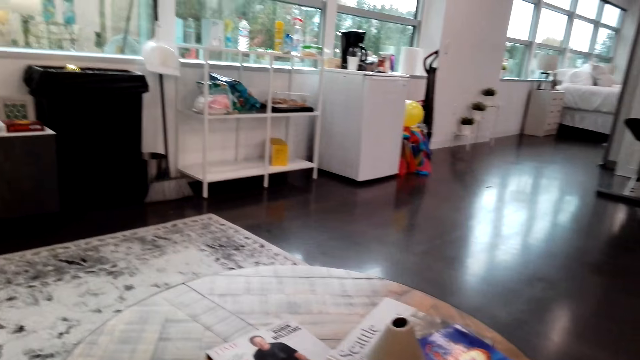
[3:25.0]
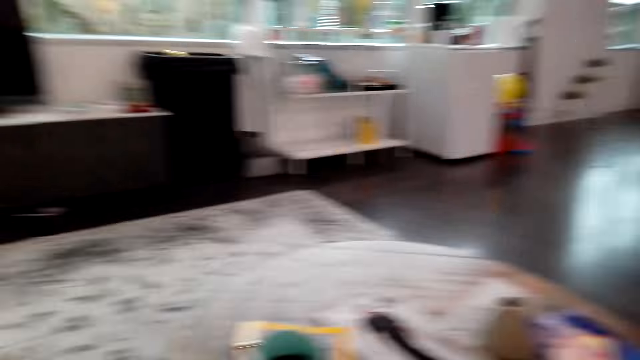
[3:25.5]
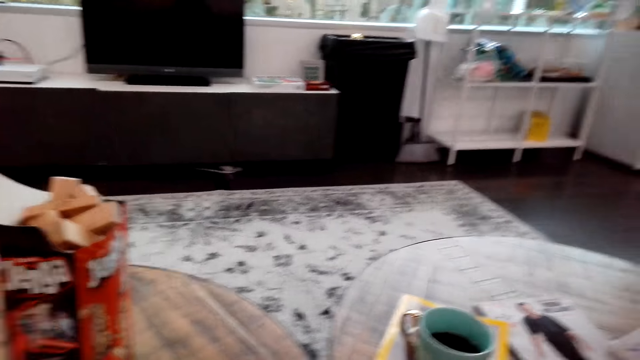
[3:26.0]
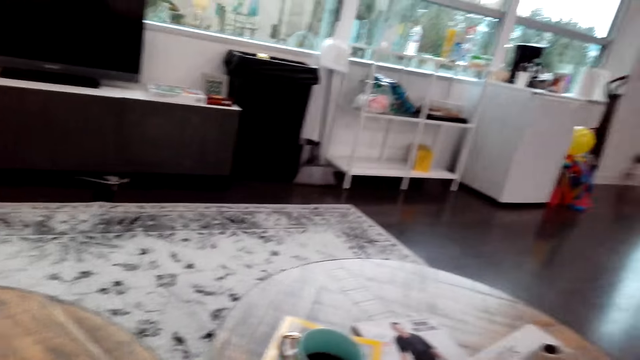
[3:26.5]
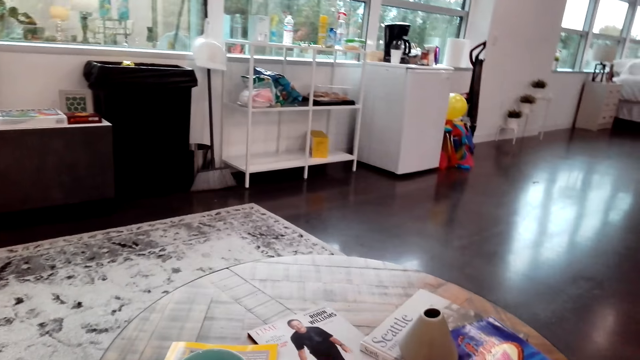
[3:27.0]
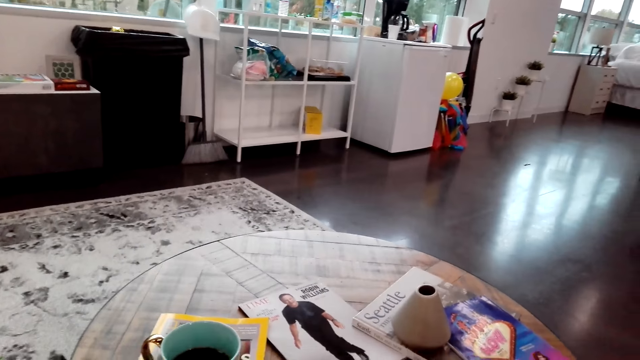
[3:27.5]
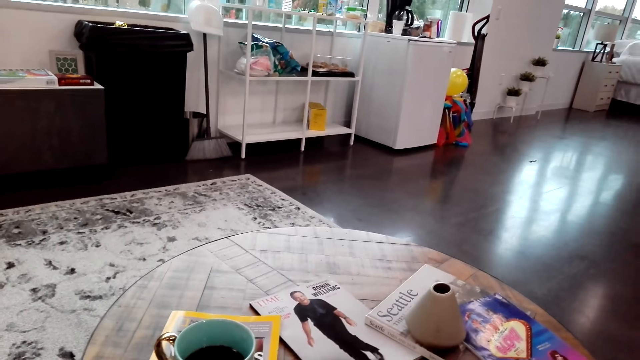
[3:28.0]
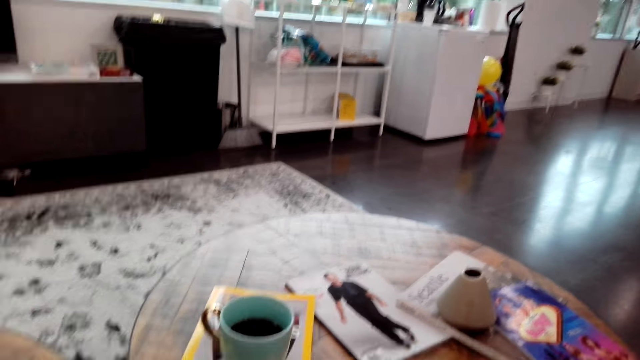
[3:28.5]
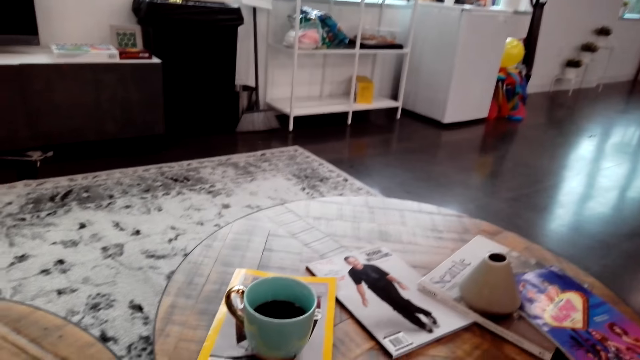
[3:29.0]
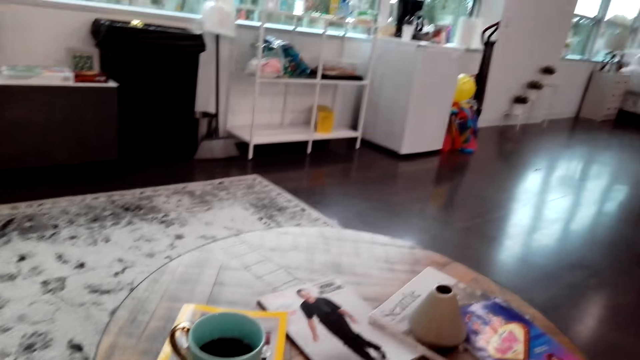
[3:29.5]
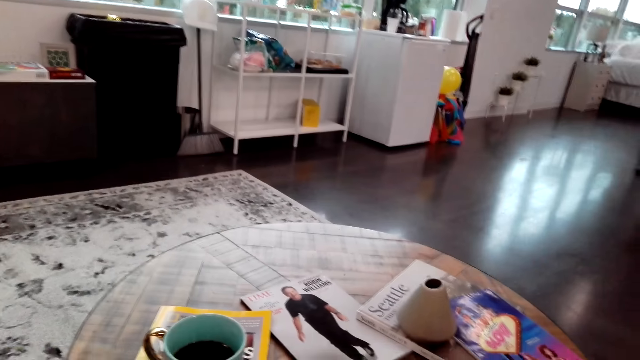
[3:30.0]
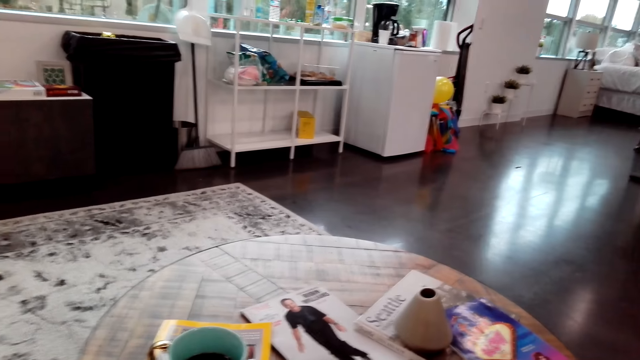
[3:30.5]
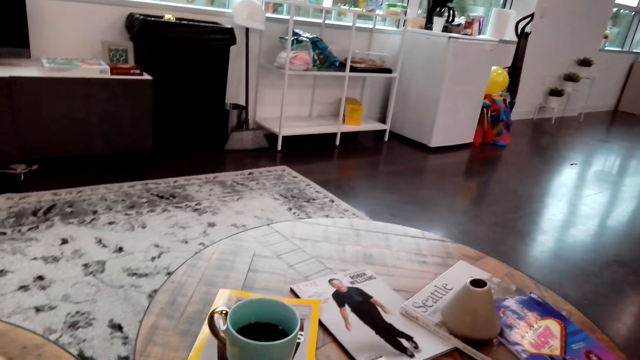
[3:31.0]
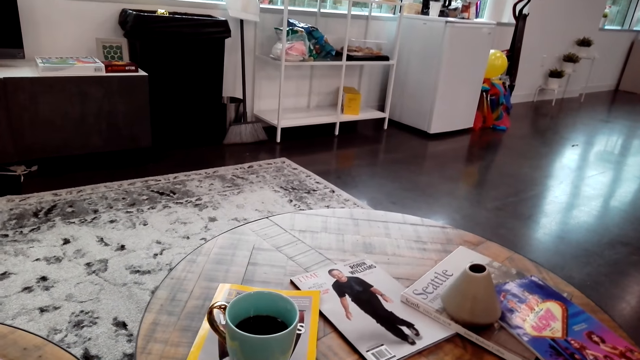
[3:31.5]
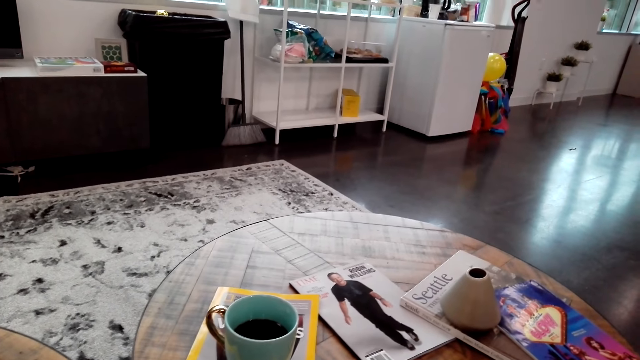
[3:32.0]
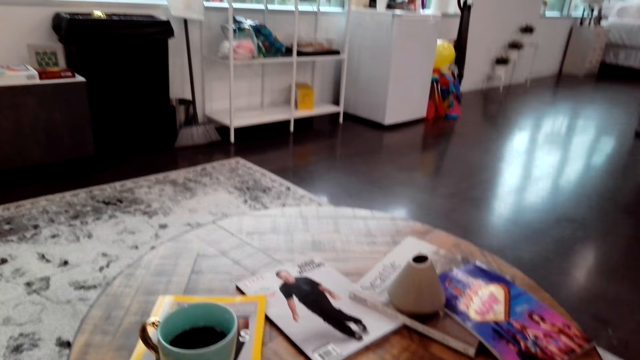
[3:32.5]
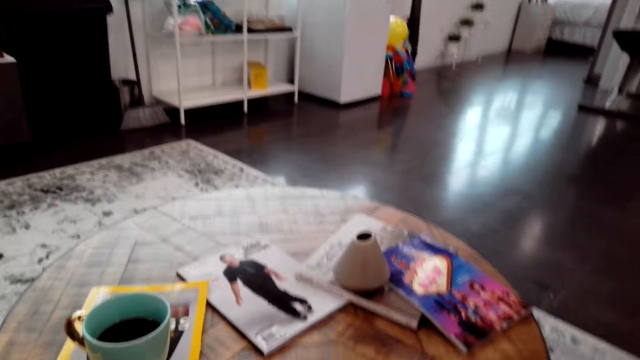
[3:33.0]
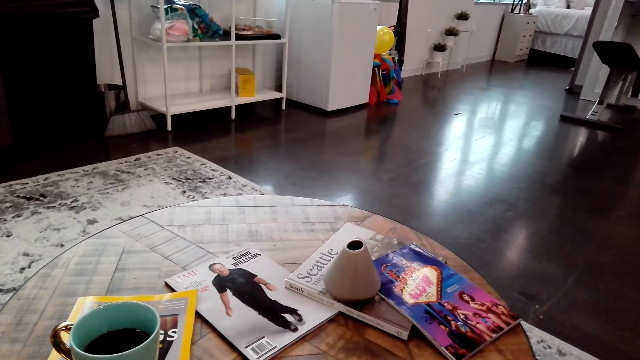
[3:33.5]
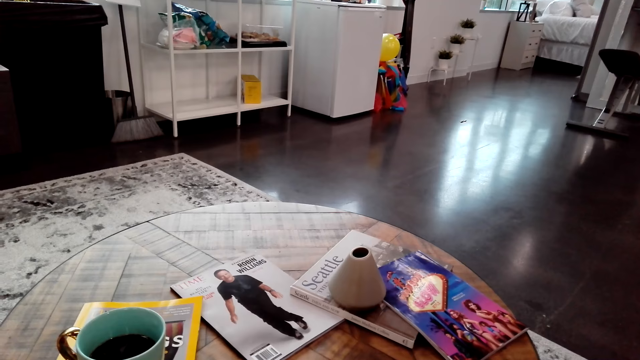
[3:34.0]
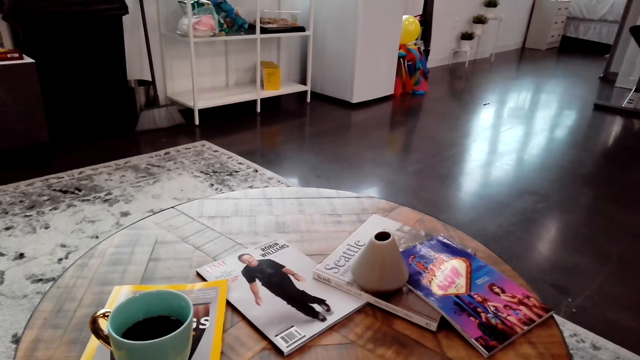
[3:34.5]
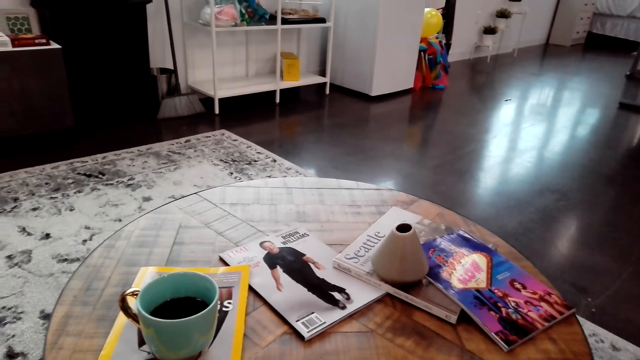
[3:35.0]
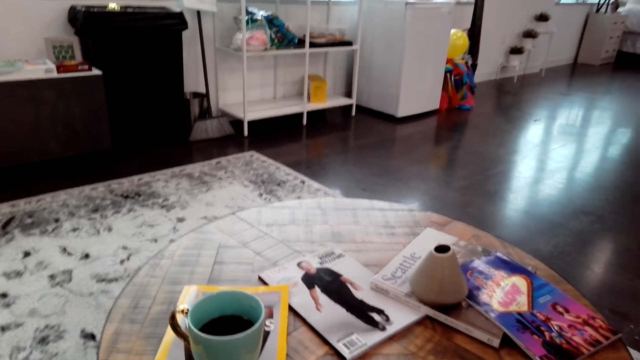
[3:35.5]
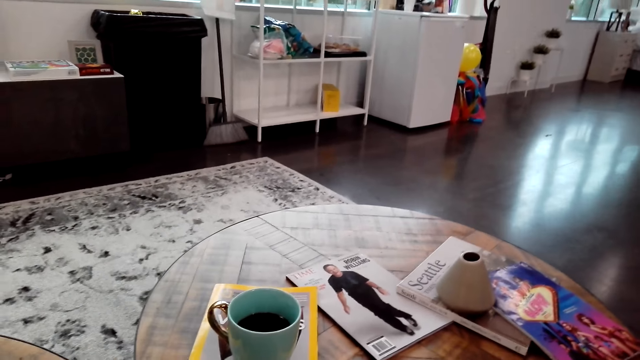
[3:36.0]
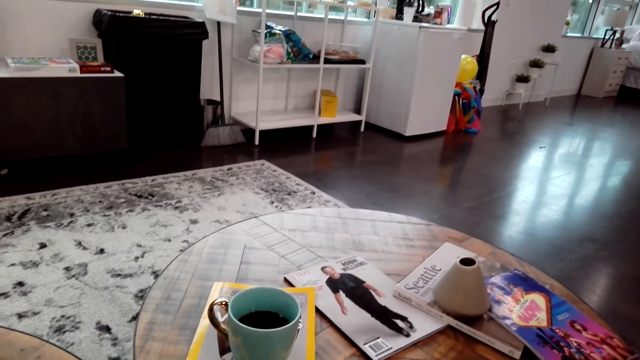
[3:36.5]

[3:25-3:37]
The camera wearer looks around.

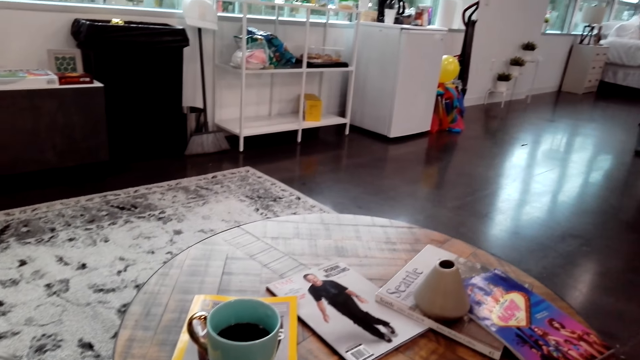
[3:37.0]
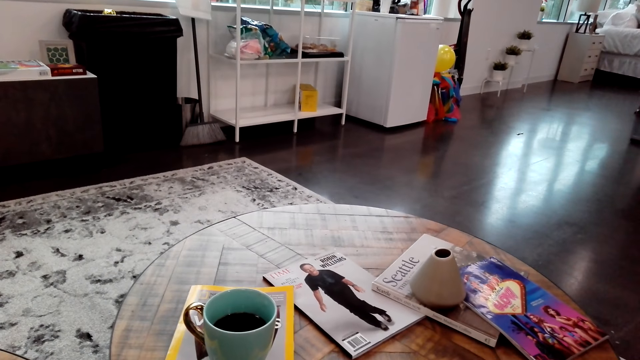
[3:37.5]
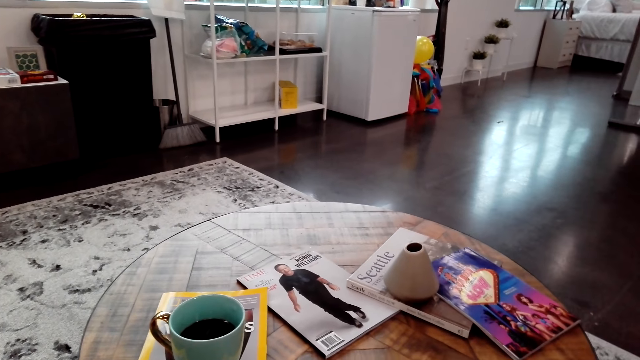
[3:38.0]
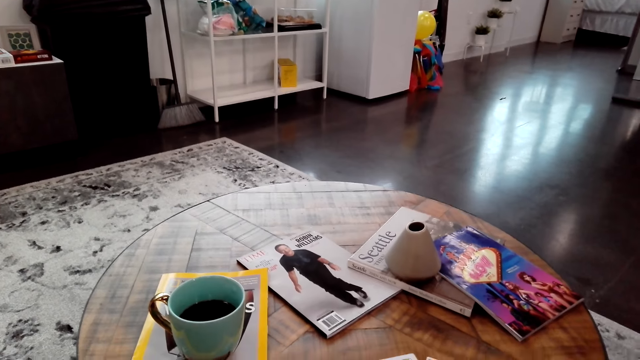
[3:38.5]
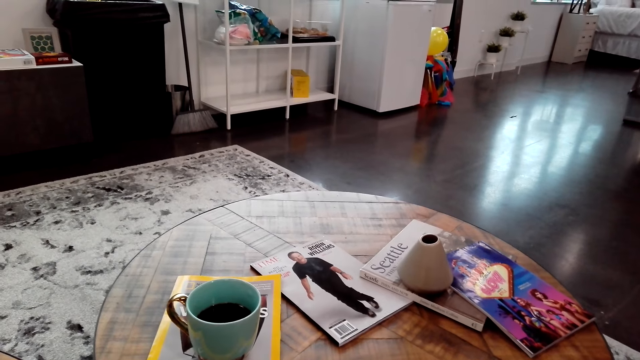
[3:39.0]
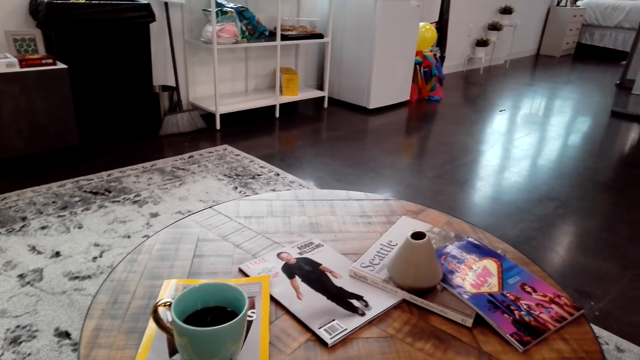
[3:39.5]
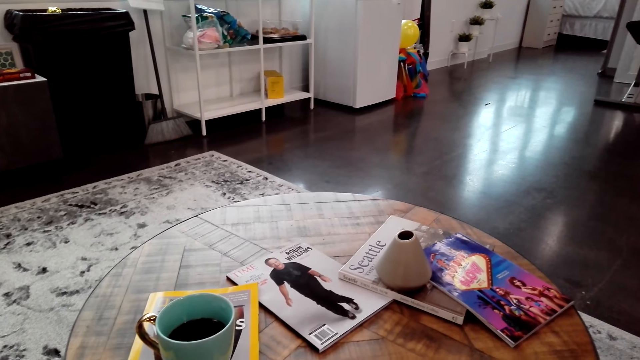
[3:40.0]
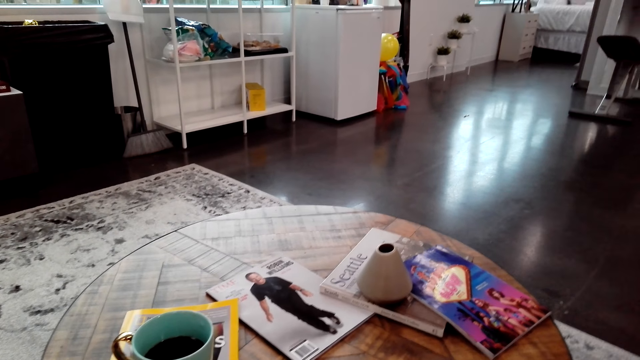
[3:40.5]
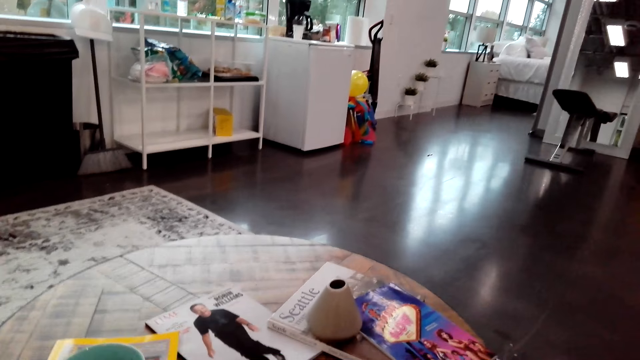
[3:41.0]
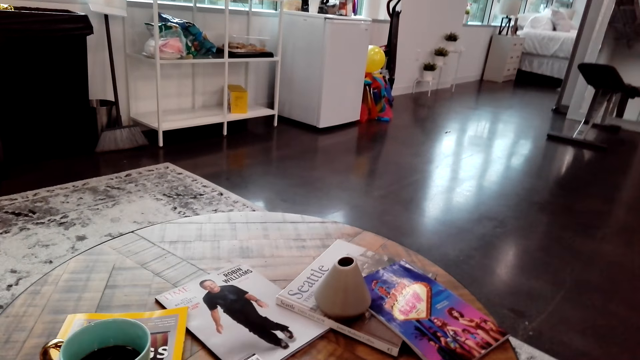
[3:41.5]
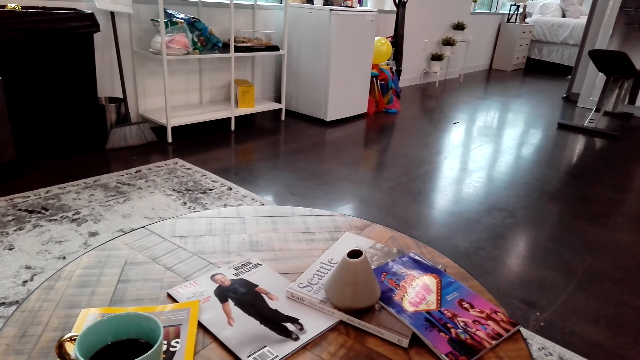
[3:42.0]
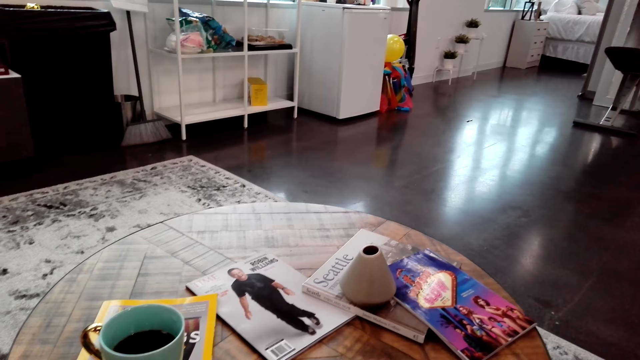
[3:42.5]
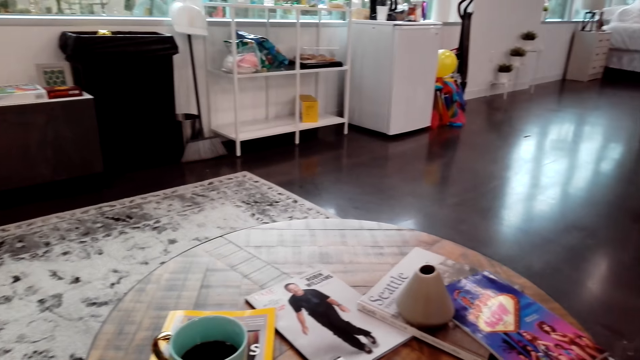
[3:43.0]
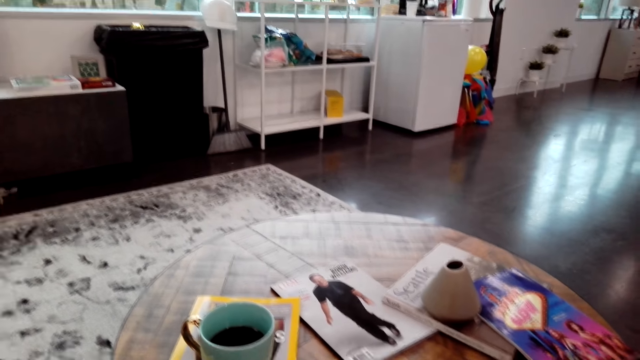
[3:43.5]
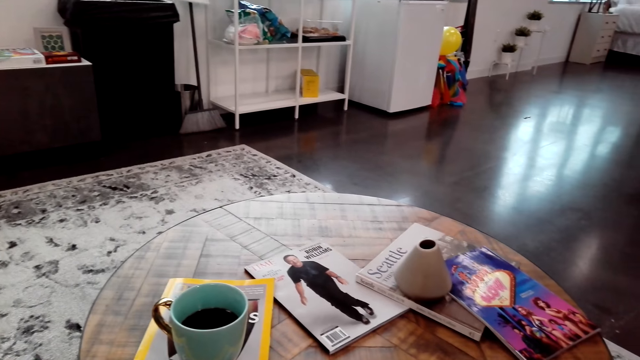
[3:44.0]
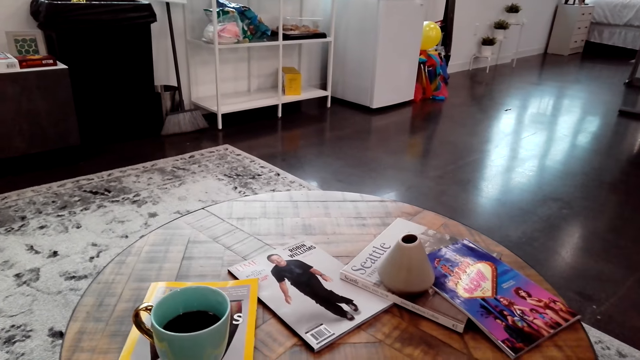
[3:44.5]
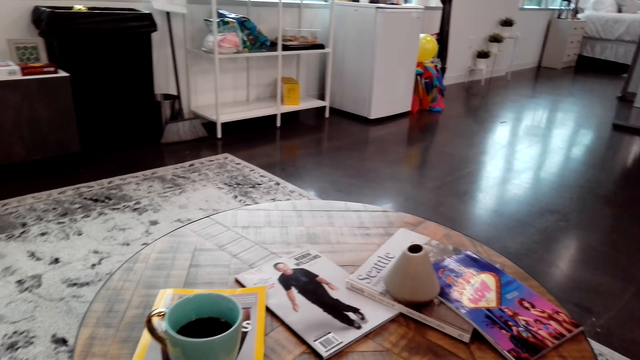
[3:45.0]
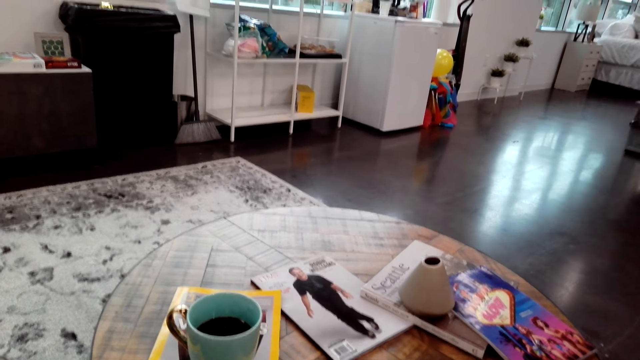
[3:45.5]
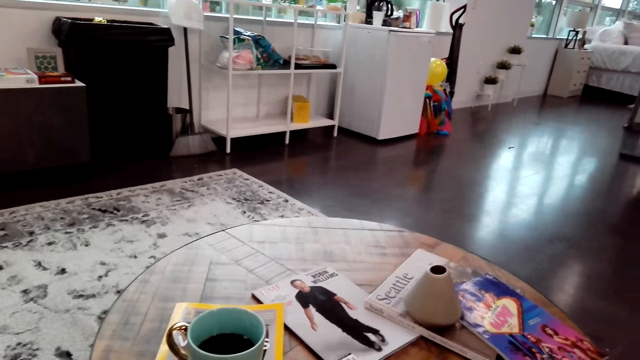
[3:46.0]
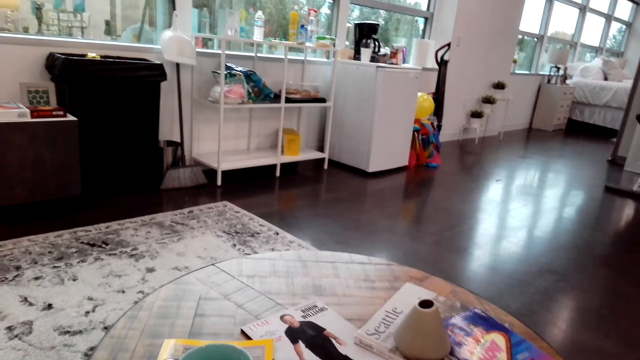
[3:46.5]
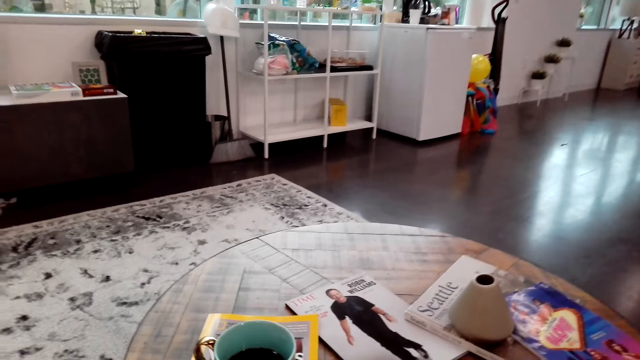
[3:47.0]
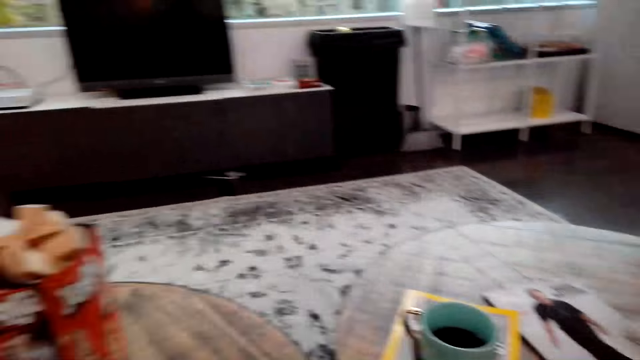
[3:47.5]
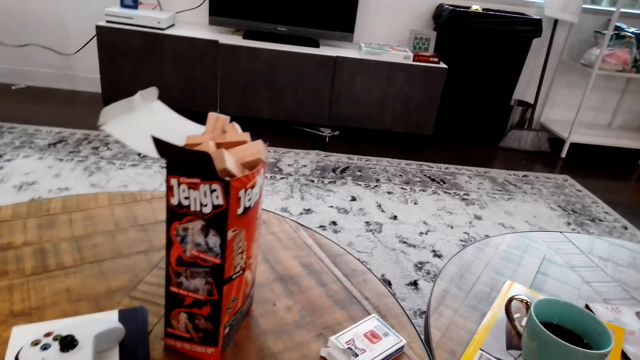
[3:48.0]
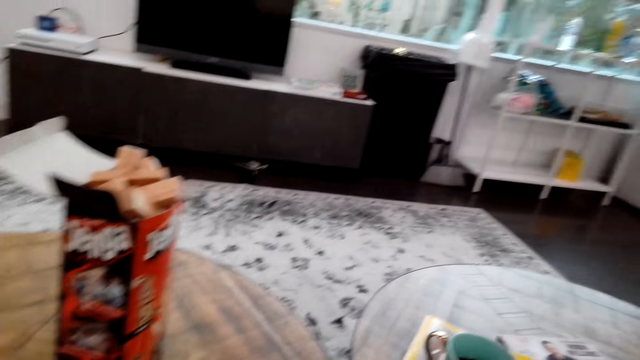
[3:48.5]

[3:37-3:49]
The camera wearer counts. The woman speaks to the camera wearer. The camera wearer coughs. They speak to the woman.
